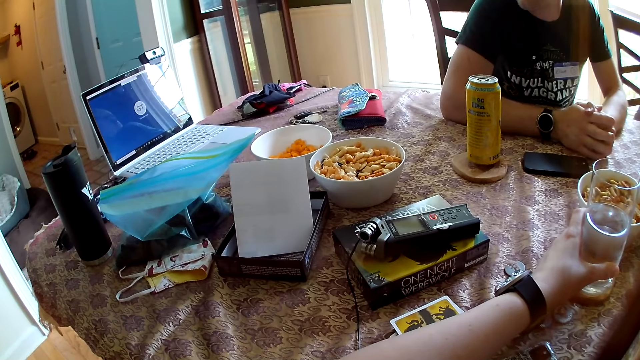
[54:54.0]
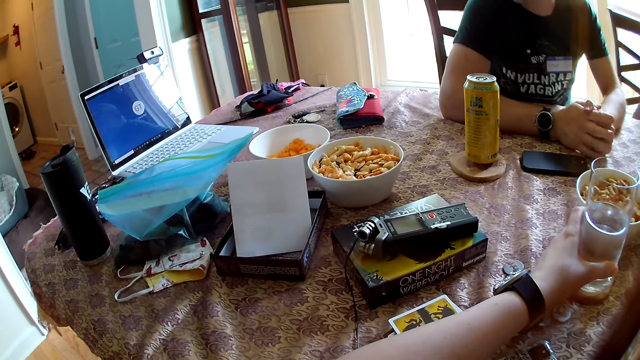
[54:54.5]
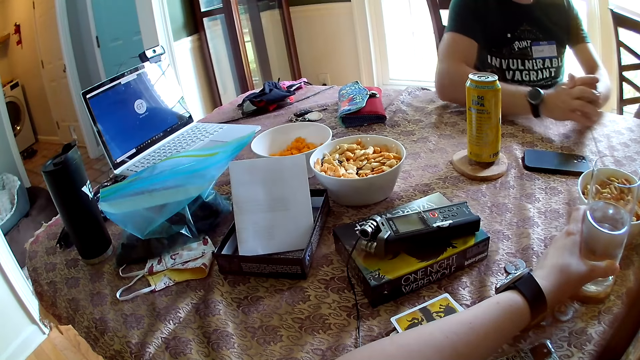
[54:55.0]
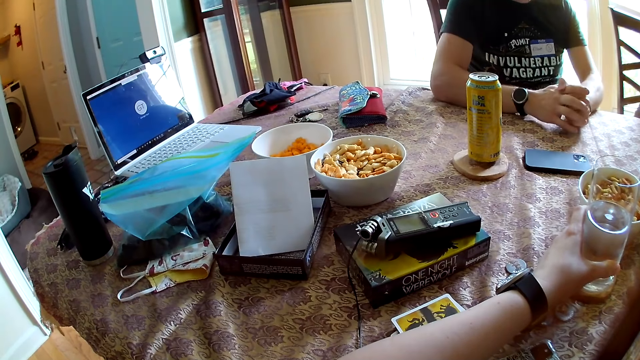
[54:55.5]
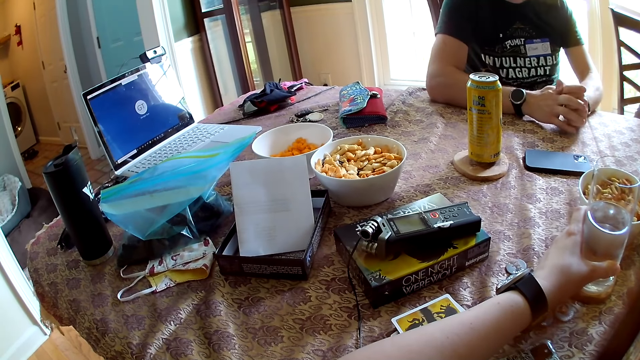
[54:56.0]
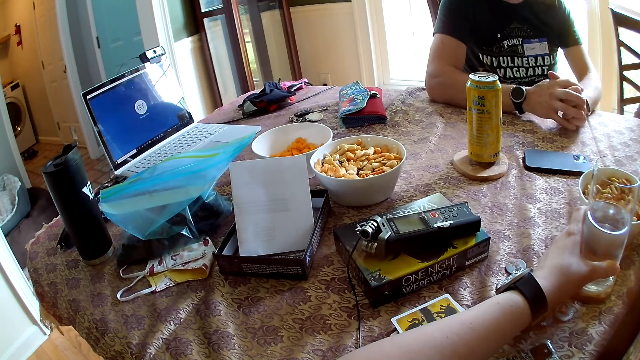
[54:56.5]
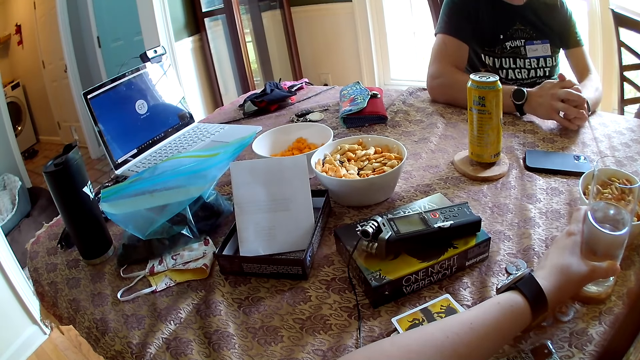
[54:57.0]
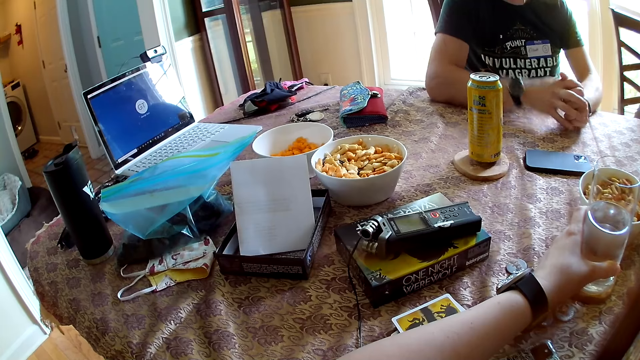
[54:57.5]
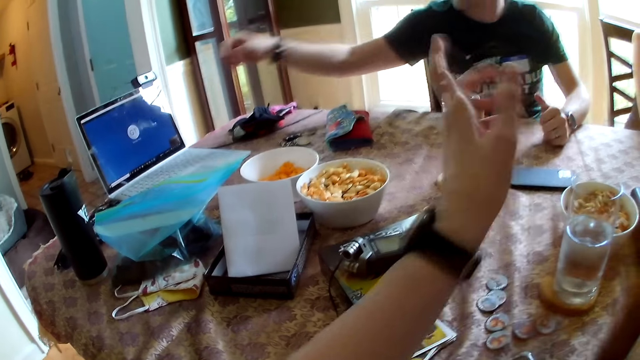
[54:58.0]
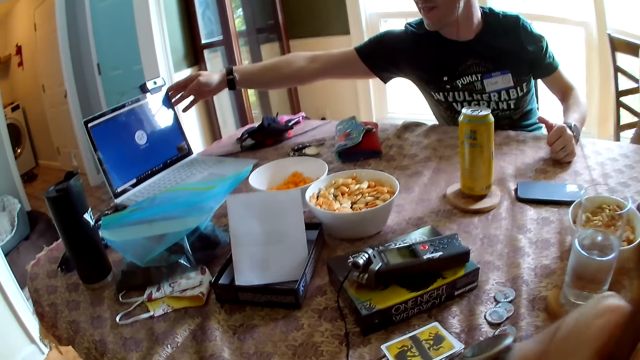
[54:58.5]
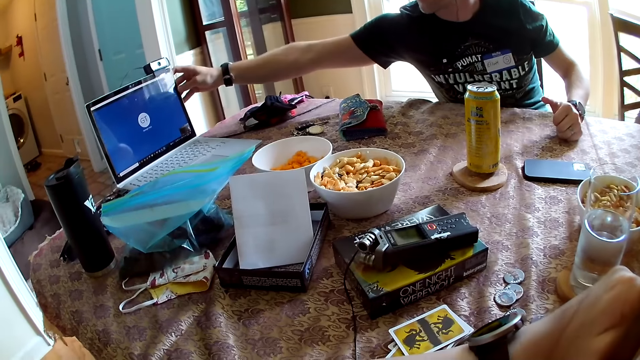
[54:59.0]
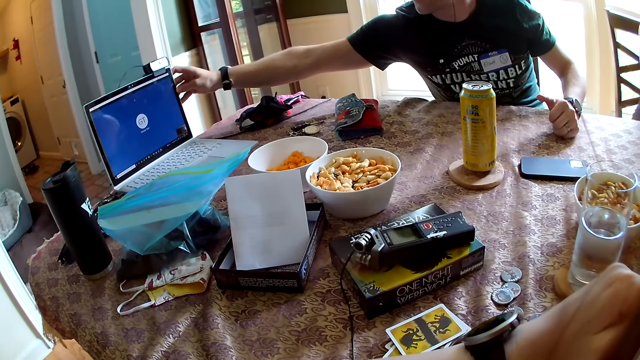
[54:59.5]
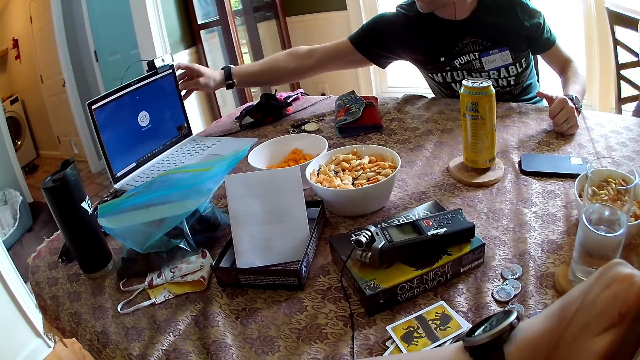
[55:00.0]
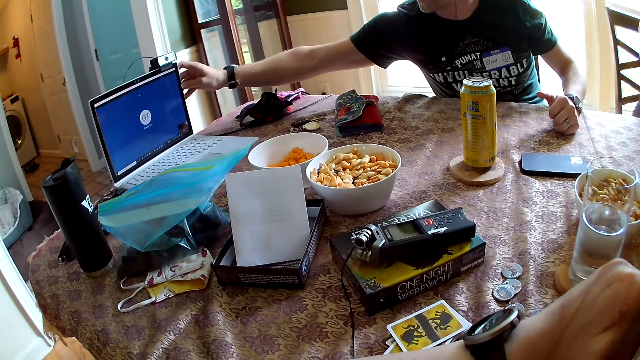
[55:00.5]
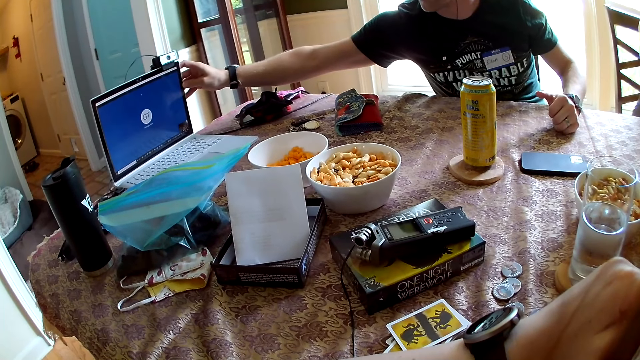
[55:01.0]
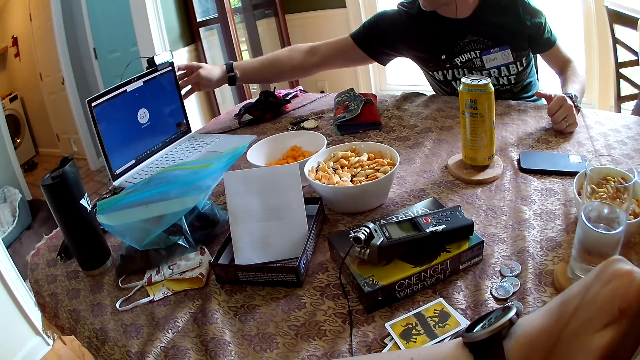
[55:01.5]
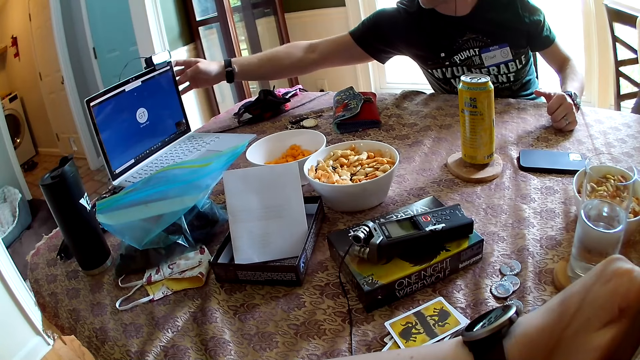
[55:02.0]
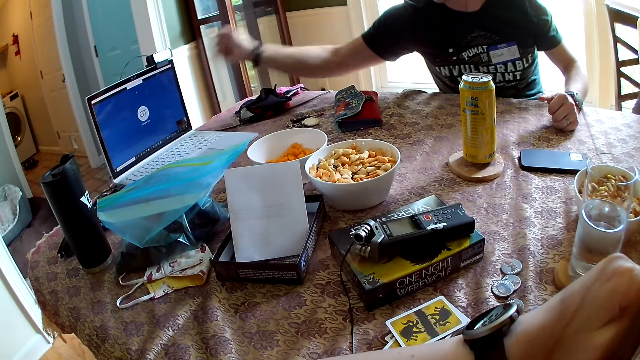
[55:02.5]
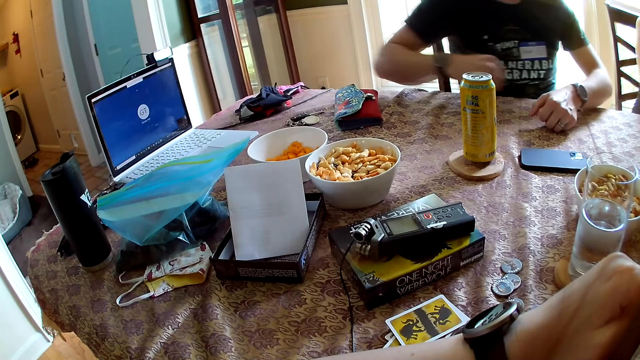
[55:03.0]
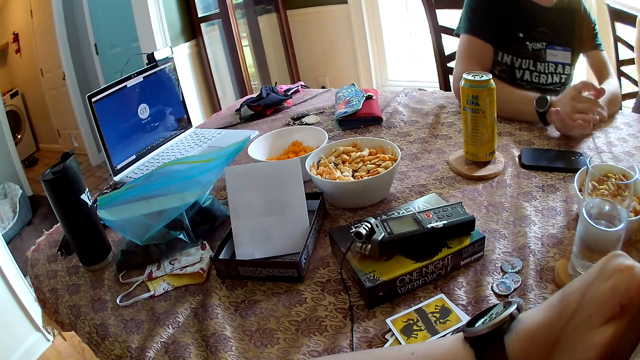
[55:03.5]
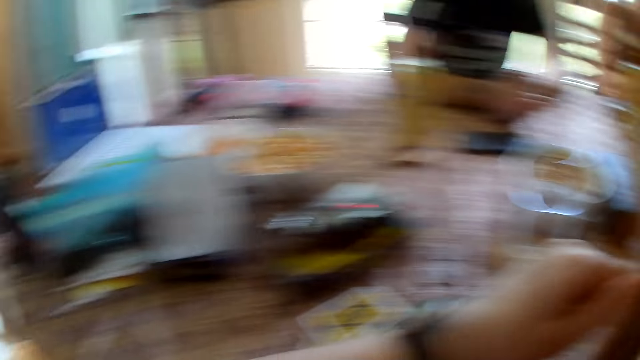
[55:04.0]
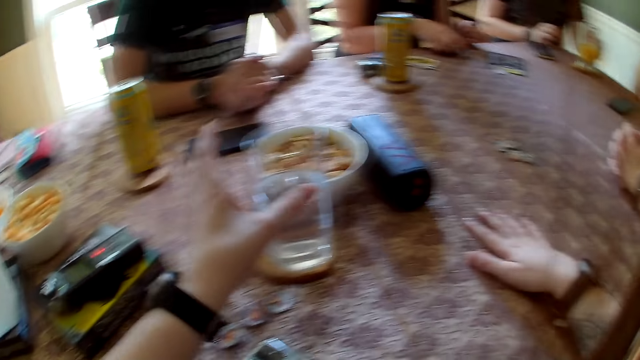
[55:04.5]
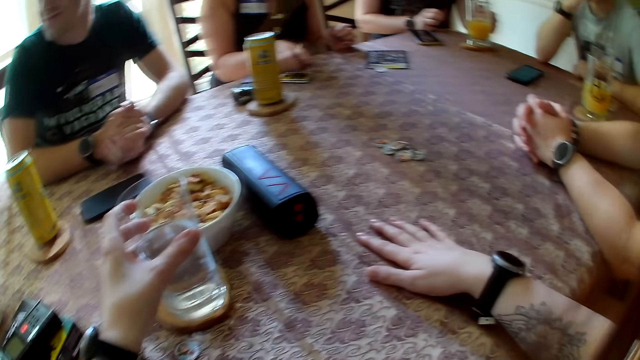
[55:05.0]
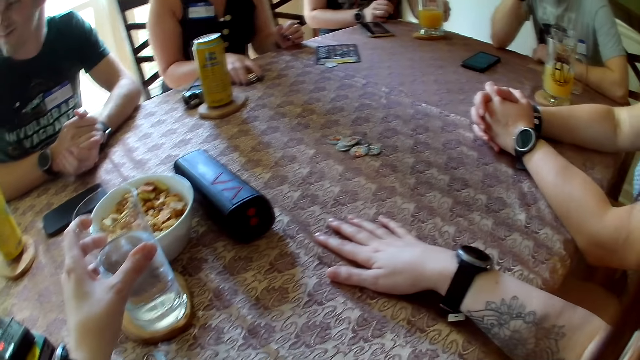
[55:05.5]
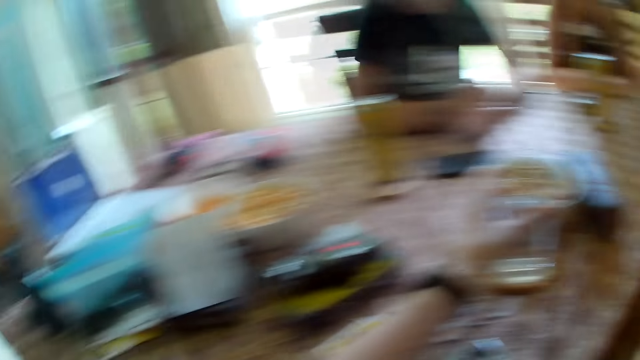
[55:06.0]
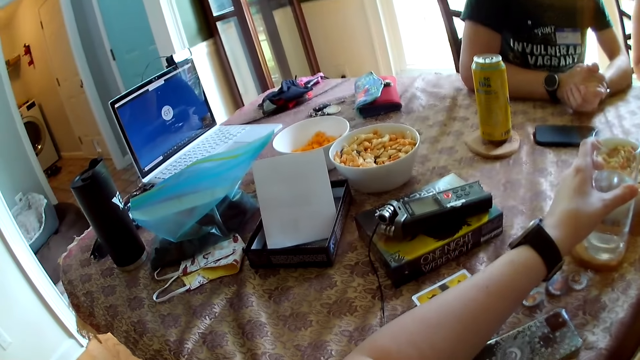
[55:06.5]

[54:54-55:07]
A man converses with the camera wearer. A person touches the laptop screen. The camera wearer converses with the man and gesticulates with her left hand. A woman converses with another woman over the laptop. The camera wearer holds the glass of water on the table with her left hand. A third woman adjusts the deck of cards on the table with her right hand.

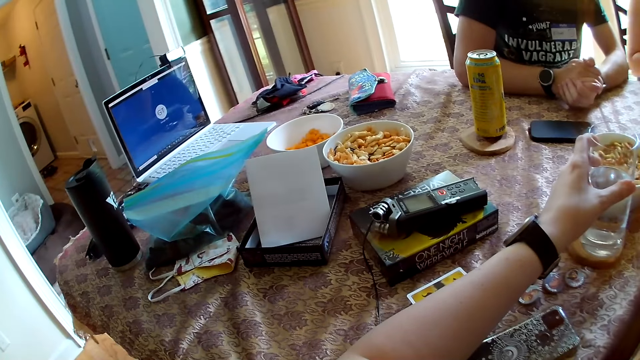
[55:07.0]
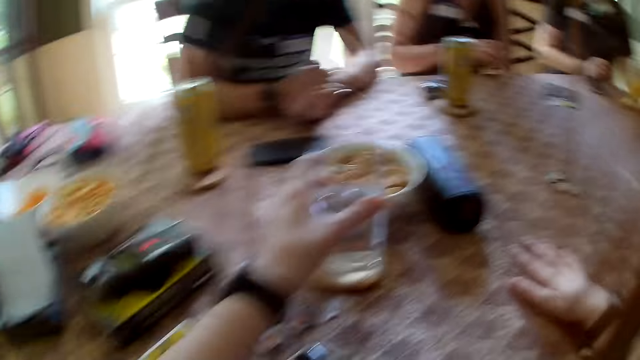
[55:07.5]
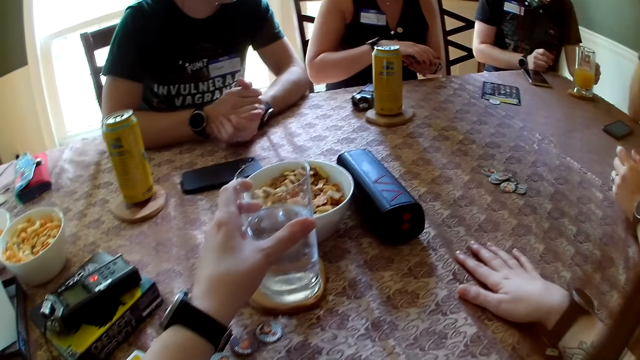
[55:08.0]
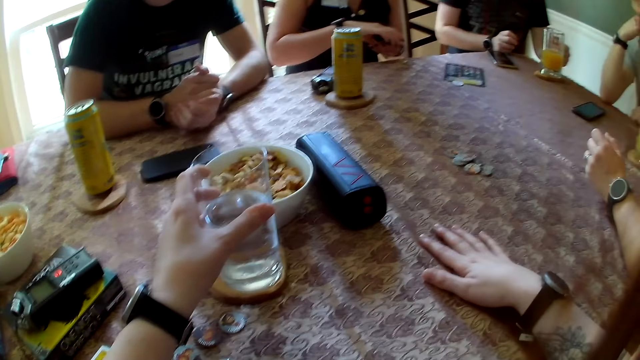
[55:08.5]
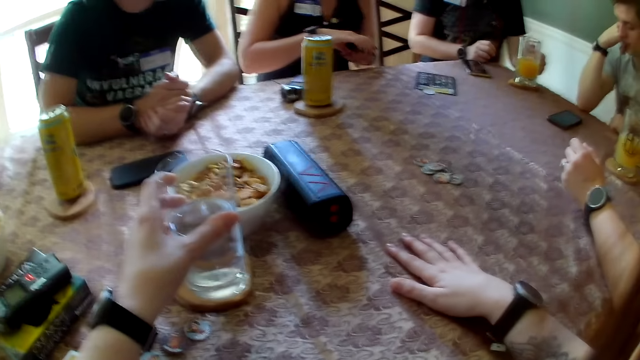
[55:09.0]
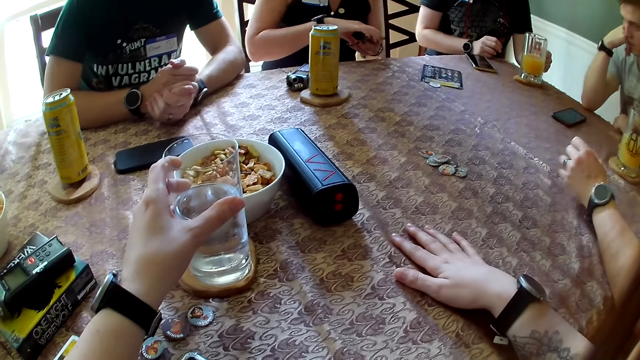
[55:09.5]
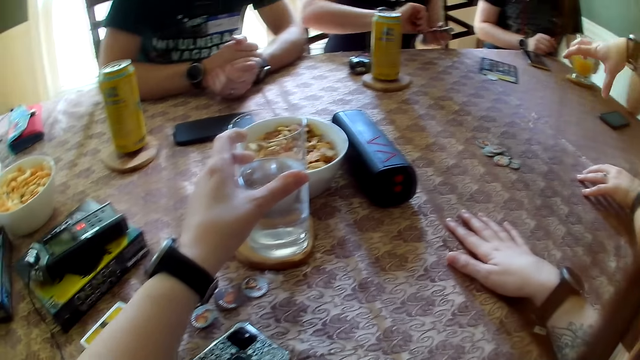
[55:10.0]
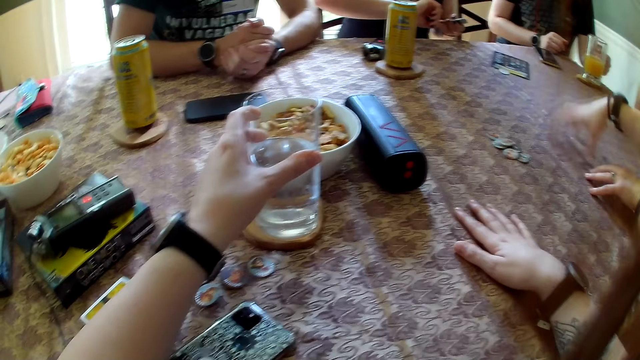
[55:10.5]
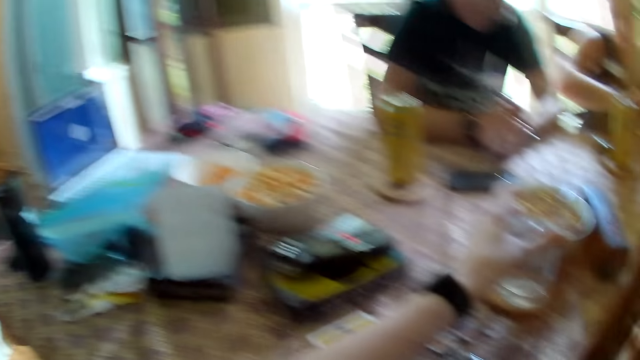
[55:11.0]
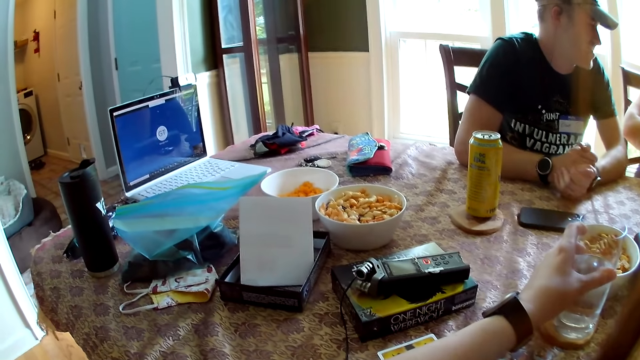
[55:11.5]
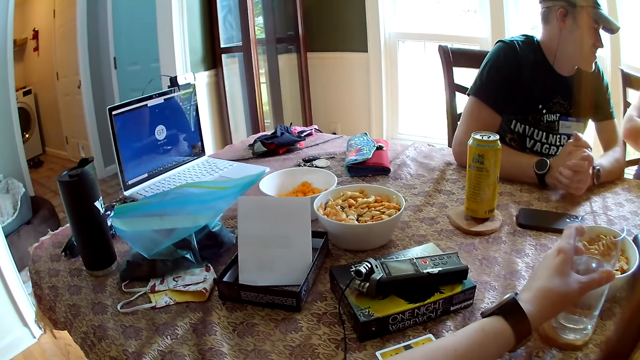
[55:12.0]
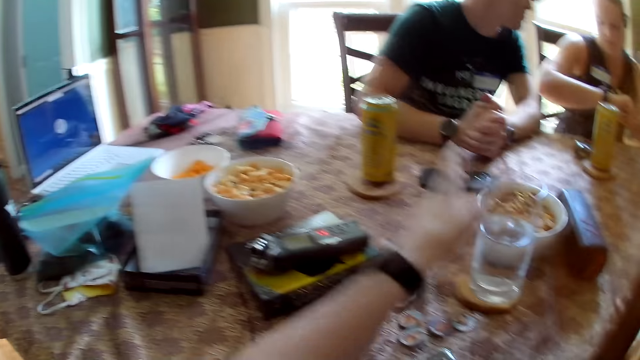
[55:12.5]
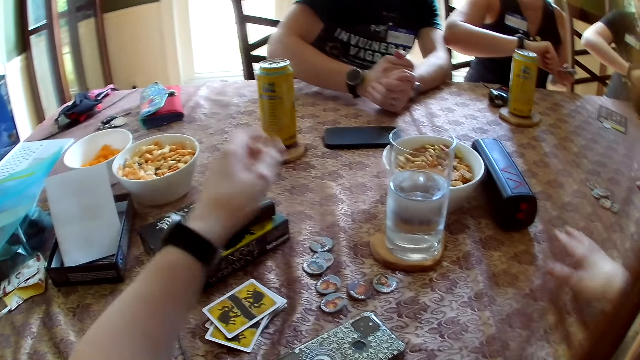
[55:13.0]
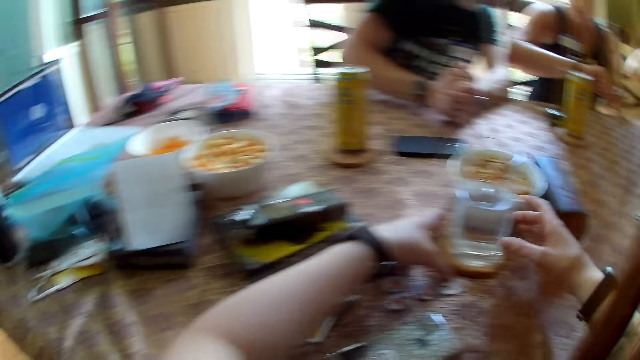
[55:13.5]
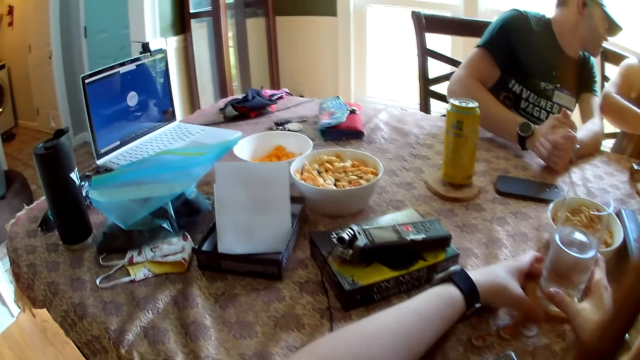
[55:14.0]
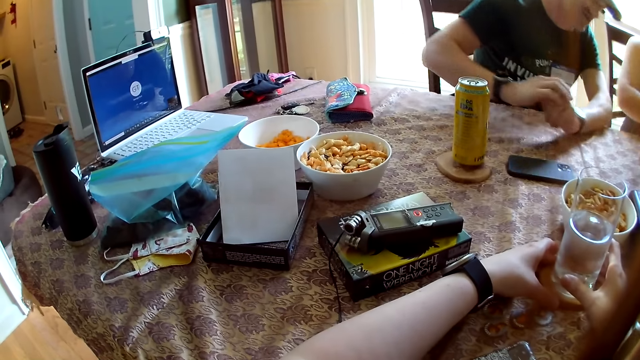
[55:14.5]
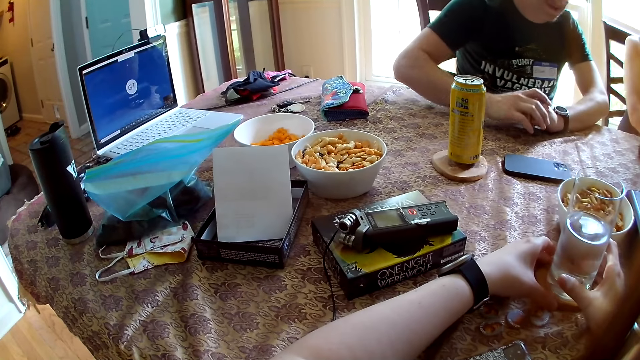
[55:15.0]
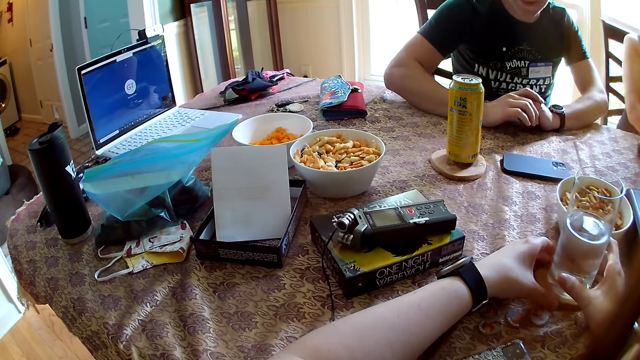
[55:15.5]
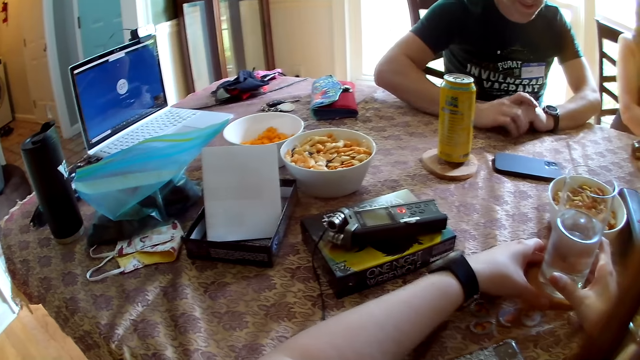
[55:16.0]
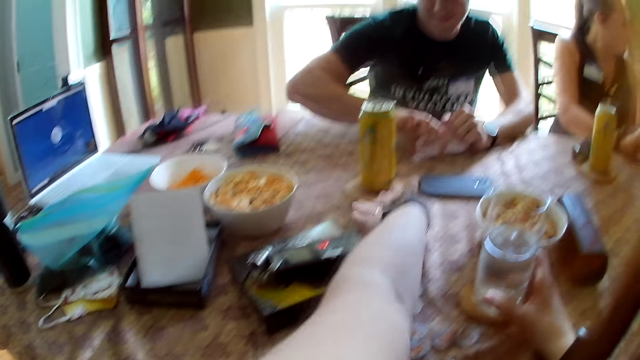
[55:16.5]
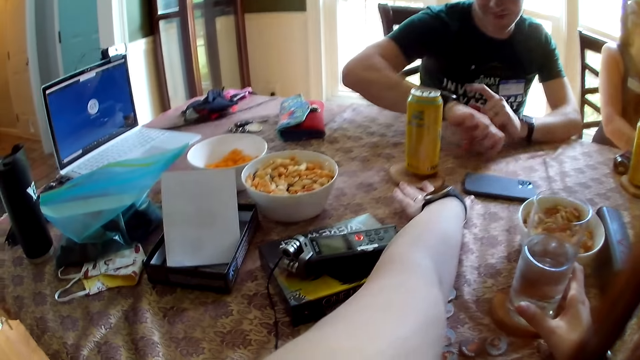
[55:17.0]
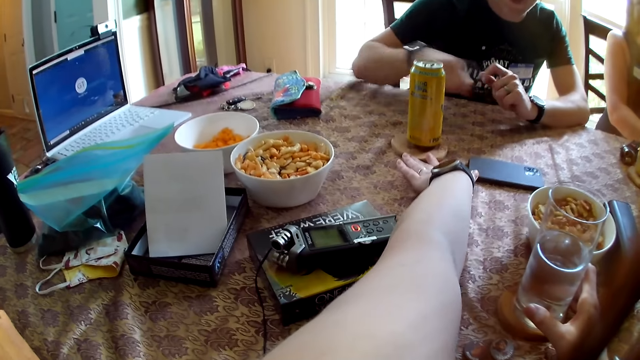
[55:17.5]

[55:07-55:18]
A woman checks the watch on her right wrist. Another woman gesticulates with her right hand. The first woman converses with a man. The man checks the first woman's wrist watch. The camera wearer holds the glass of water on the table with her right hand and holds the coaster on the table with her left hand. The man converses with the first woman. The camera wearer pushes a can drink on a coaster on the table to the man and converses with the man. The man checks the watch on his right wrist and touches the wrist watch with his left hand.
